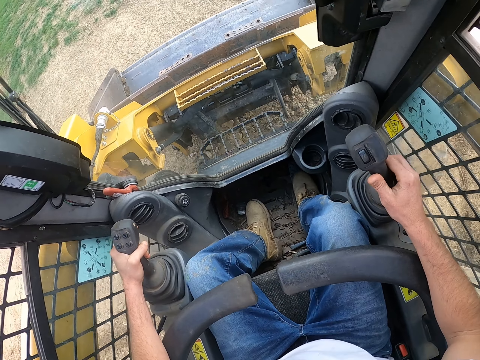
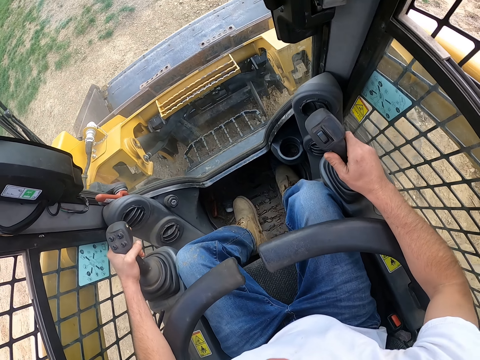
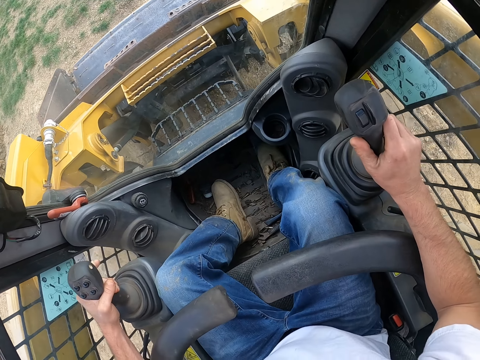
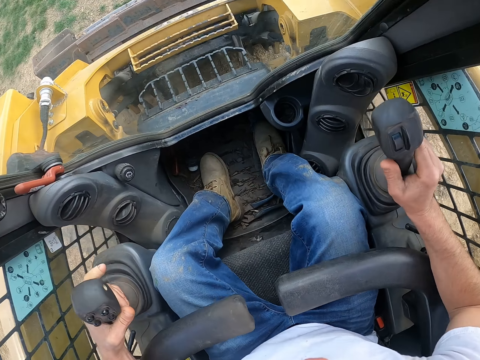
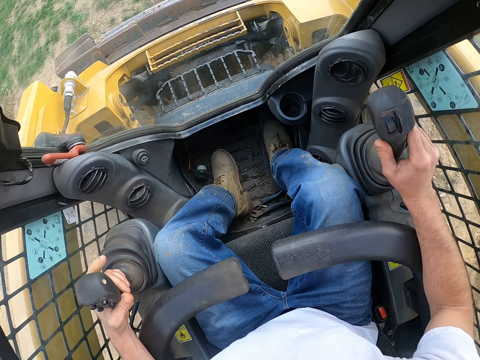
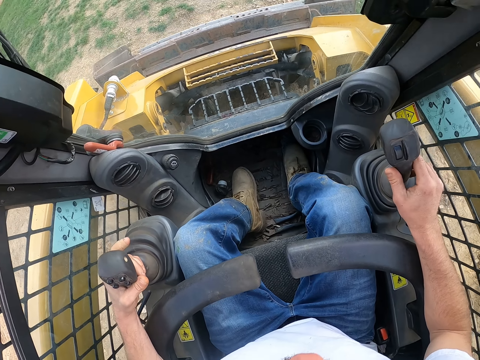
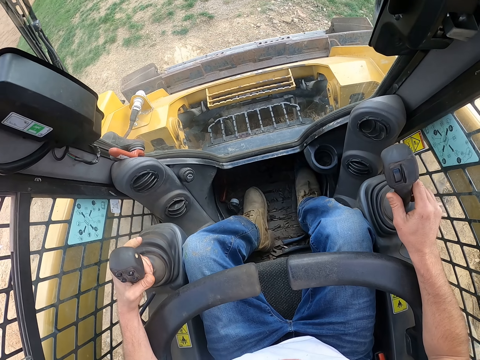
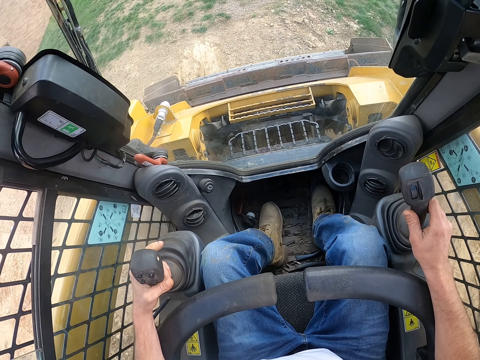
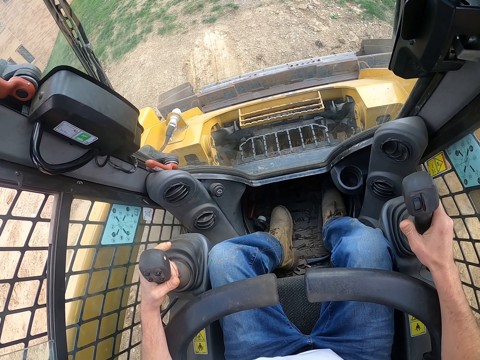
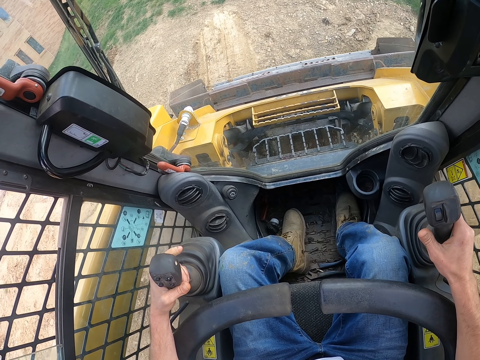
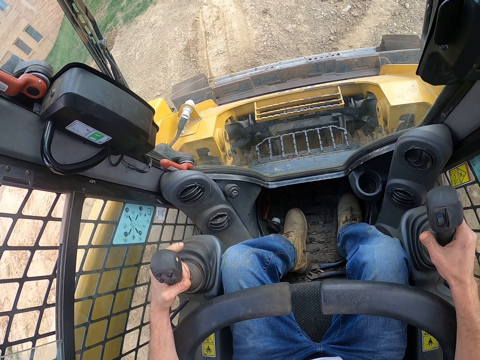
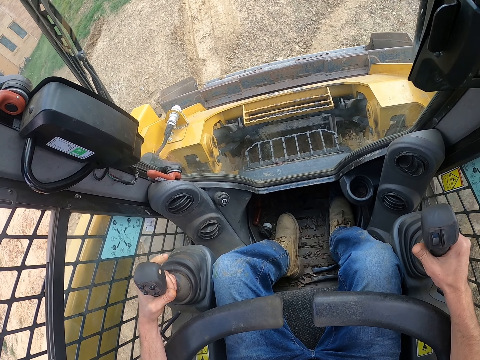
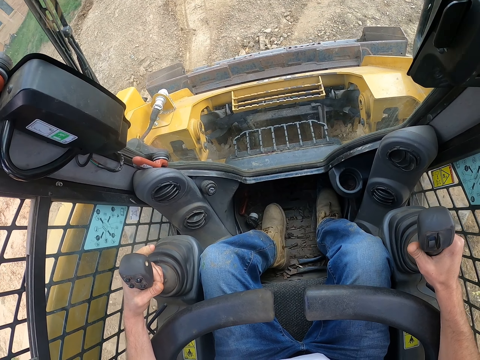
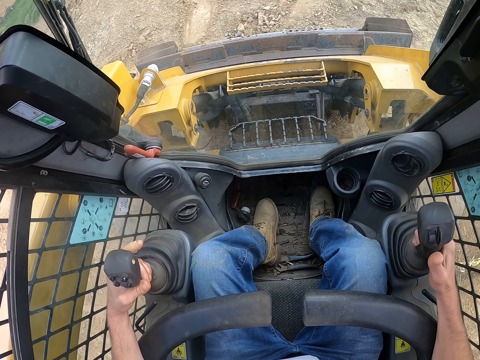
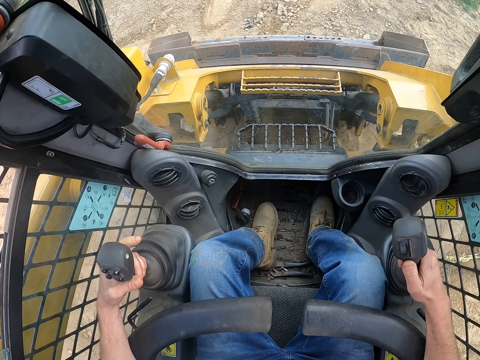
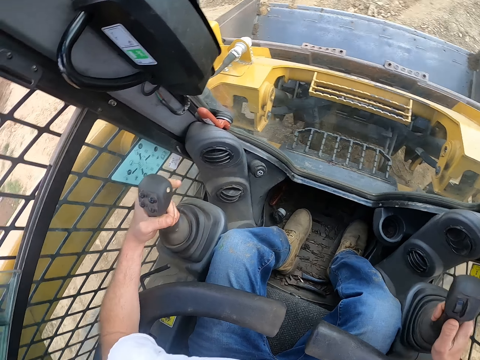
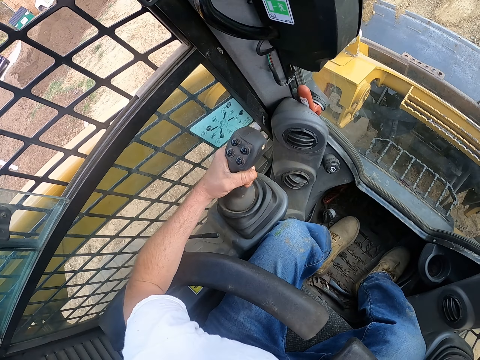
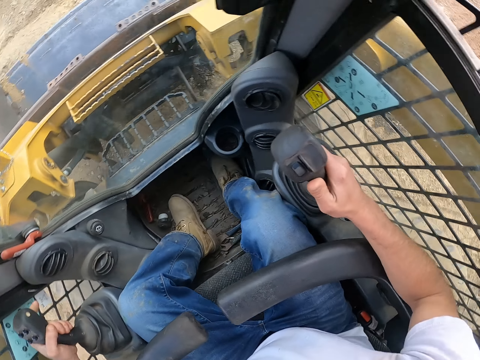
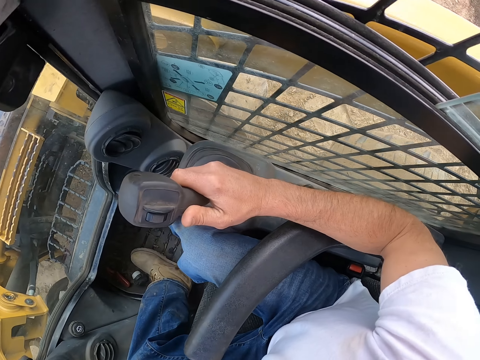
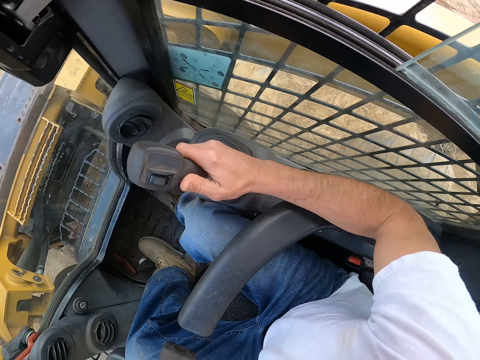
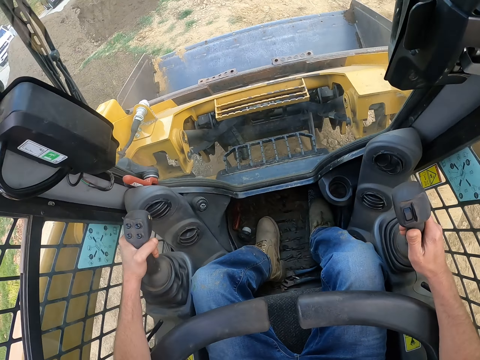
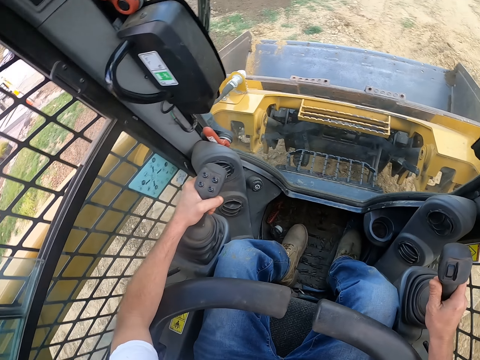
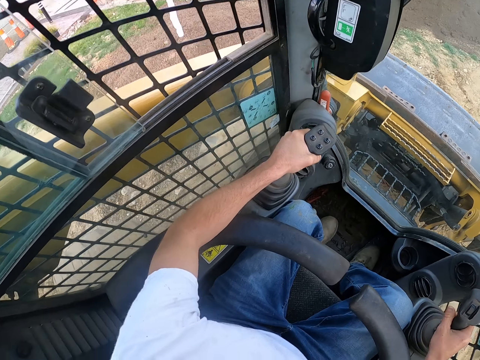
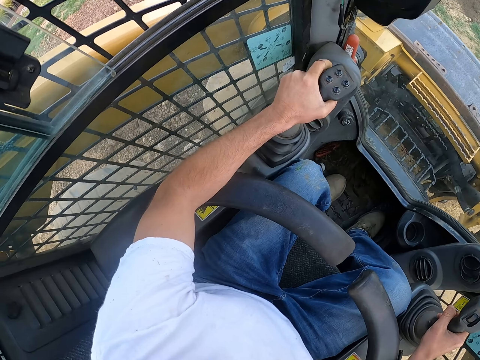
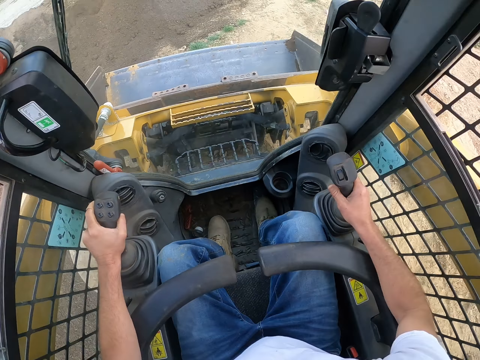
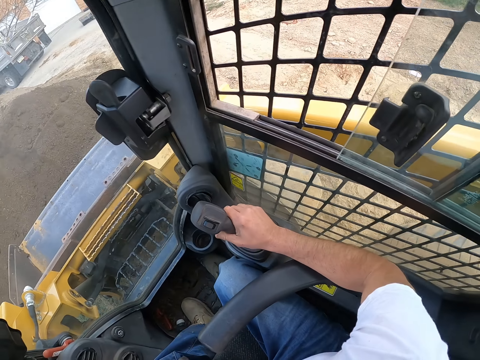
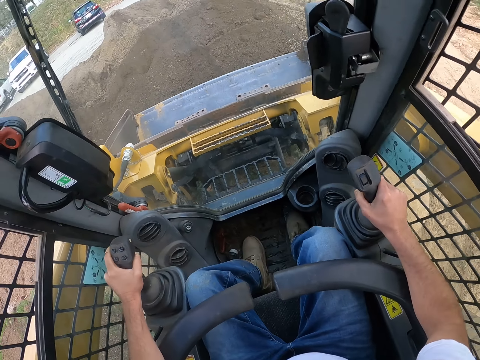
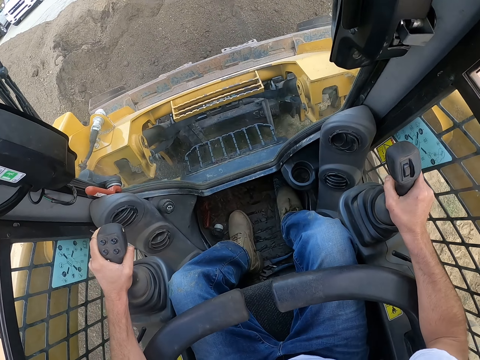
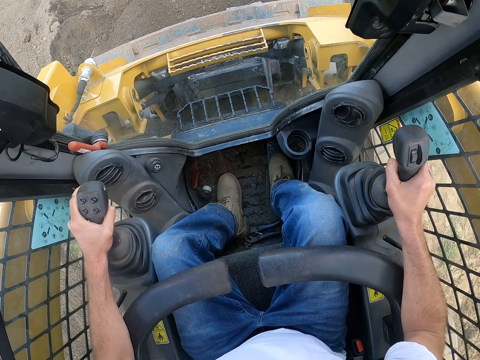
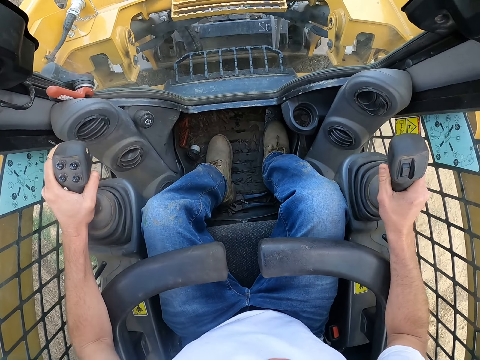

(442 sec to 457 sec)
The camera wearer digs the soil with the excavator. They collect sand.

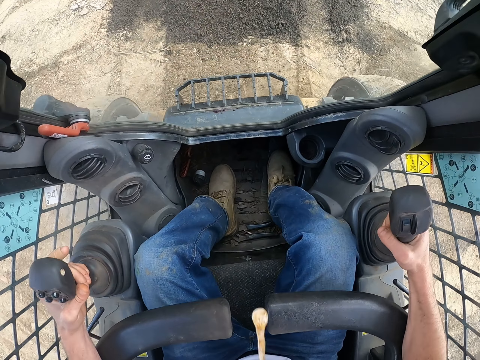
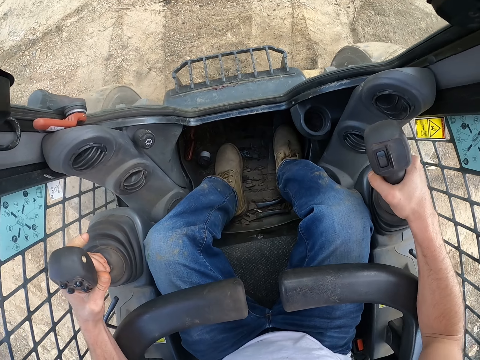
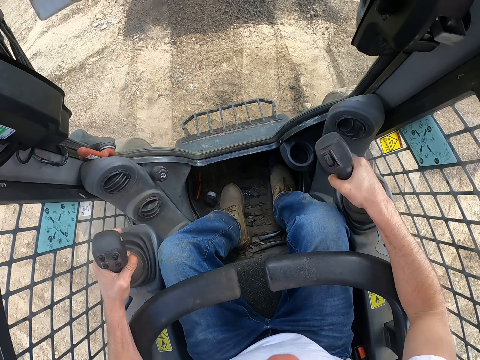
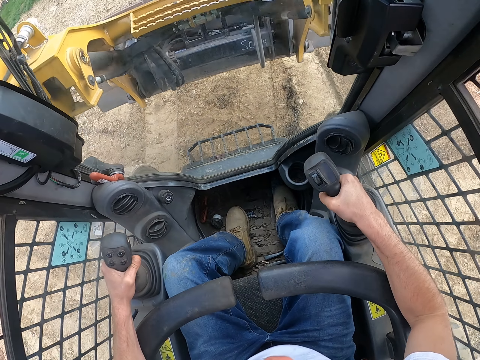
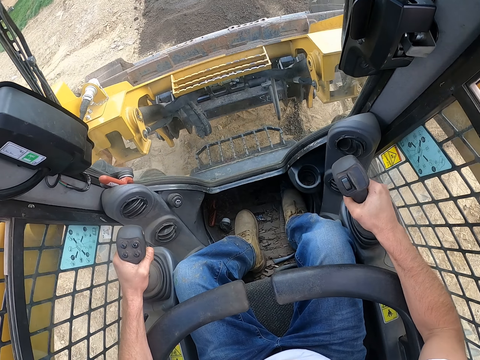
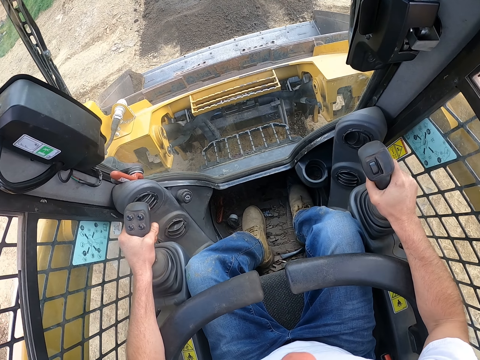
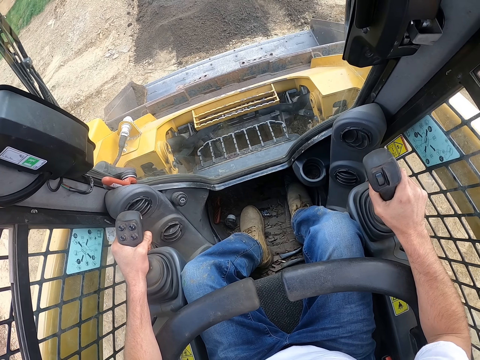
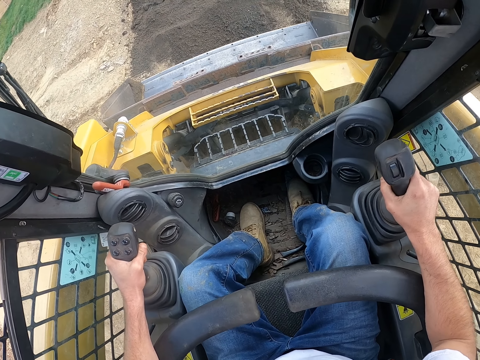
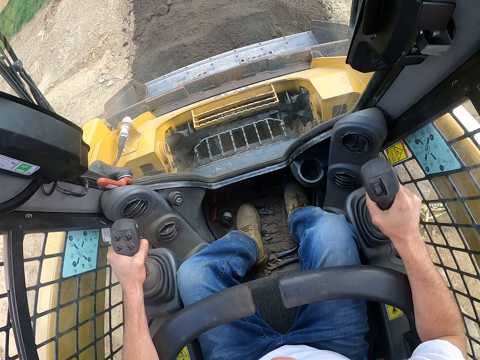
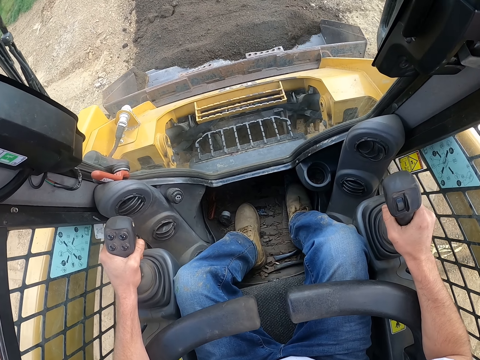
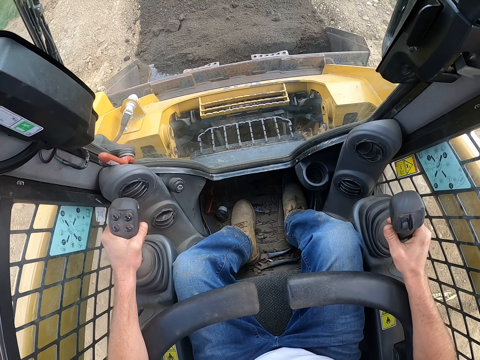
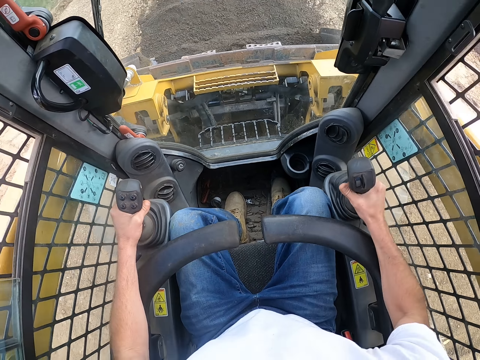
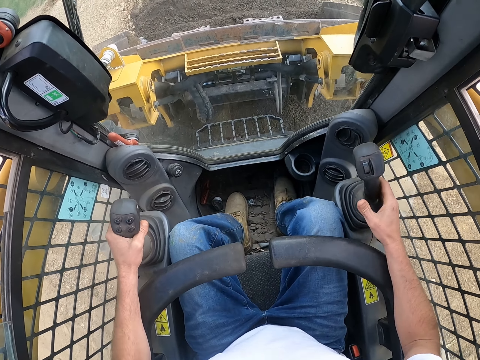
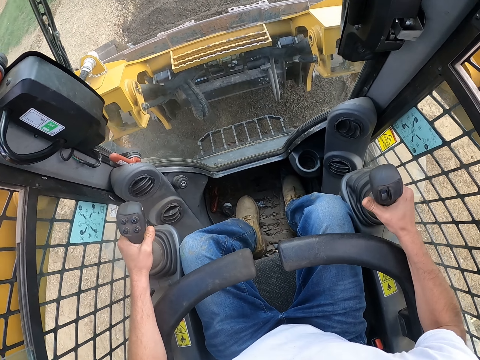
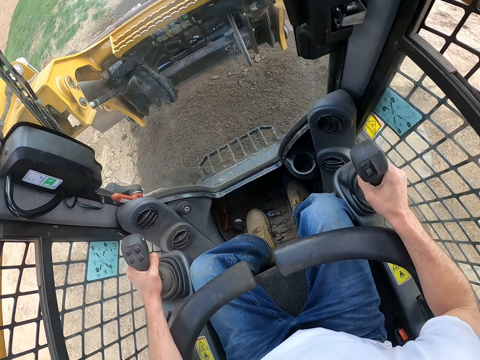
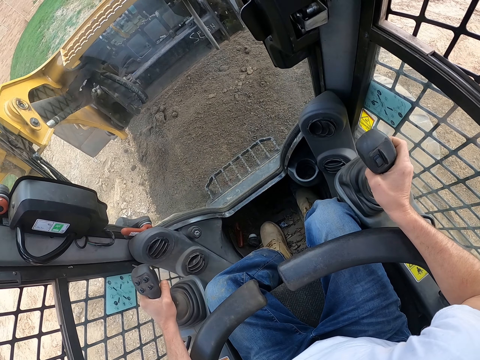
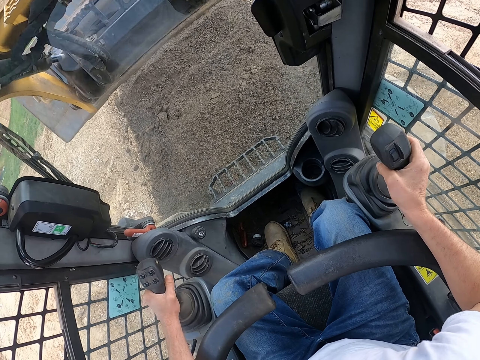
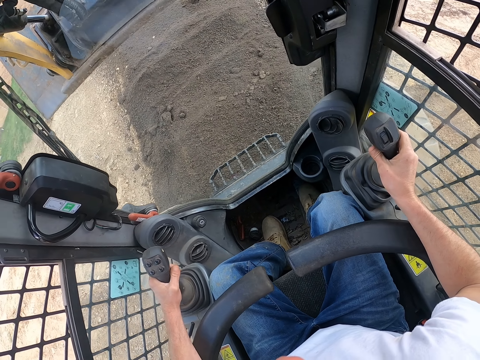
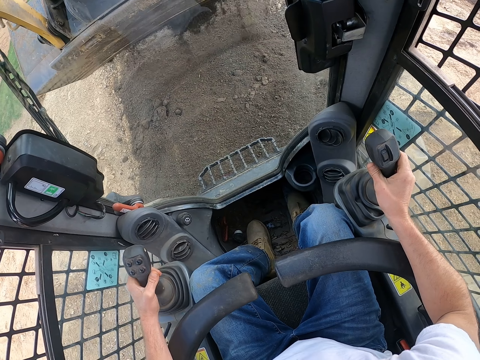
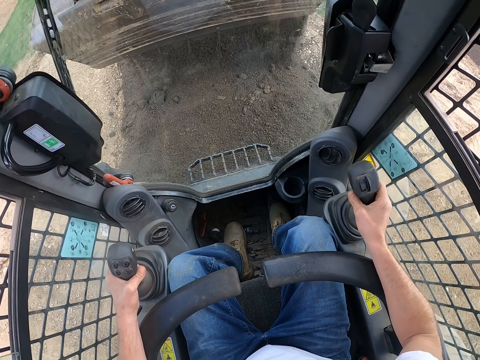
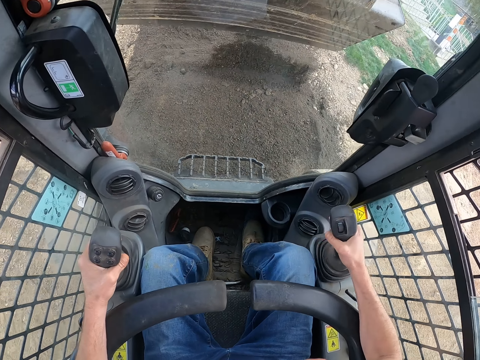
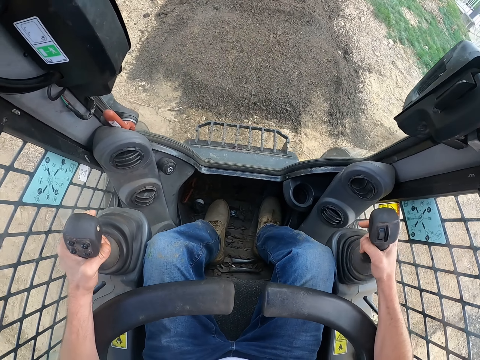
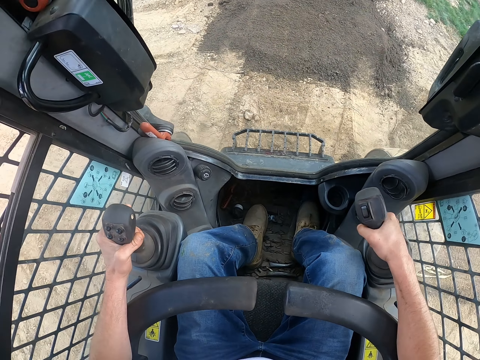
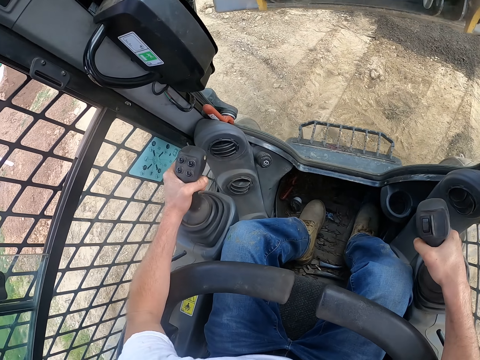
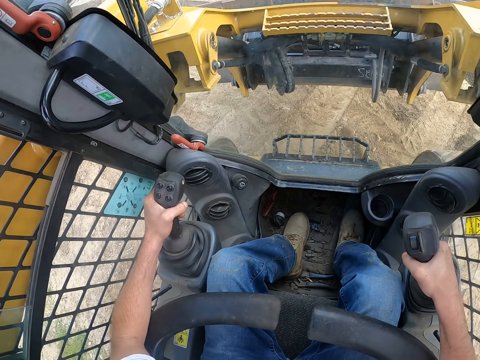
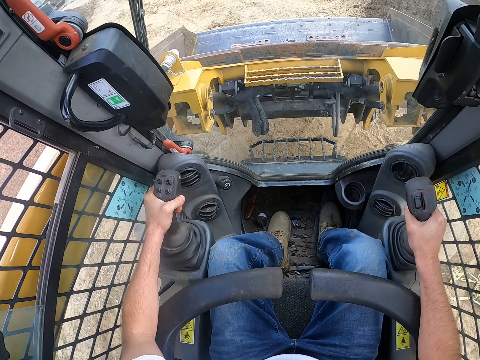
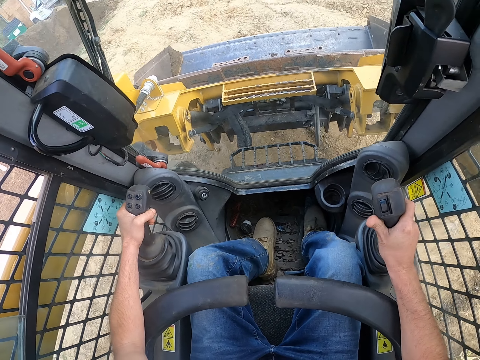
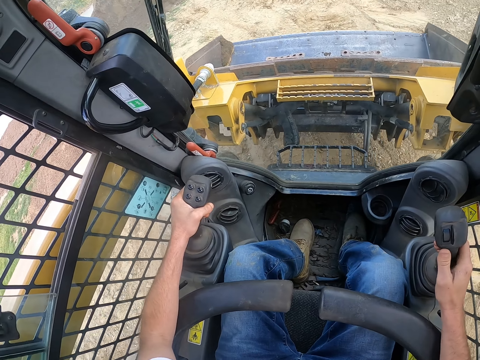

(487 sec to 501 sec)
The camera wearer drives a tractor. They dig the soil with the excavator and collect sand. They pour the soil from the excavator. They drive the tractor.
